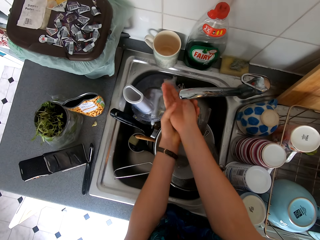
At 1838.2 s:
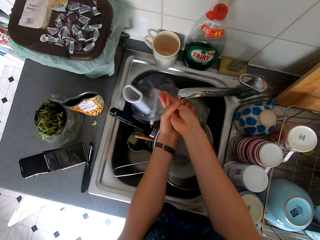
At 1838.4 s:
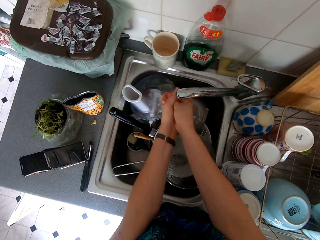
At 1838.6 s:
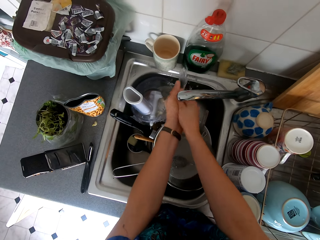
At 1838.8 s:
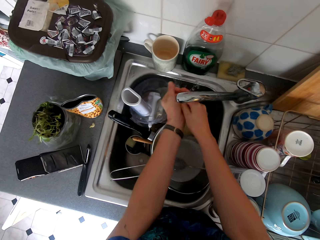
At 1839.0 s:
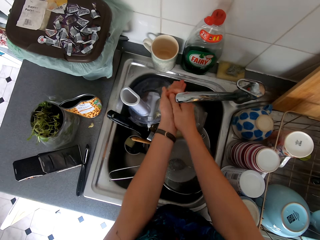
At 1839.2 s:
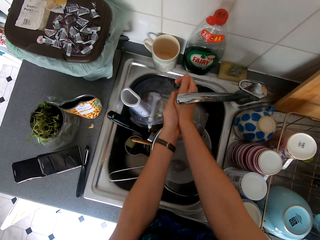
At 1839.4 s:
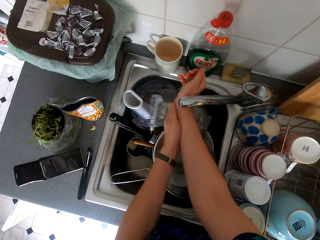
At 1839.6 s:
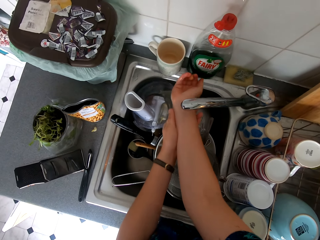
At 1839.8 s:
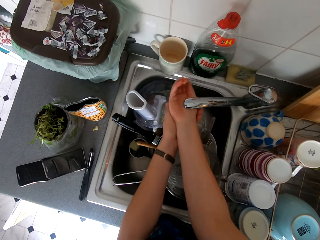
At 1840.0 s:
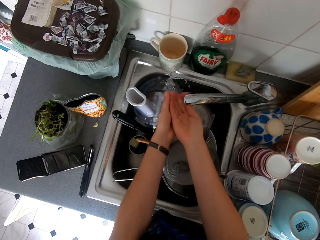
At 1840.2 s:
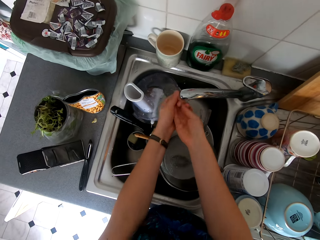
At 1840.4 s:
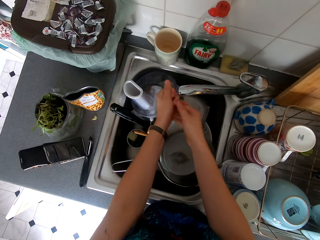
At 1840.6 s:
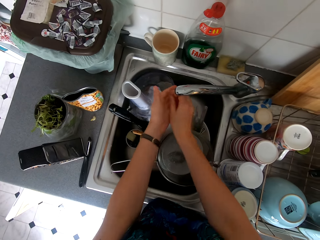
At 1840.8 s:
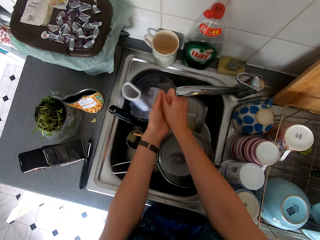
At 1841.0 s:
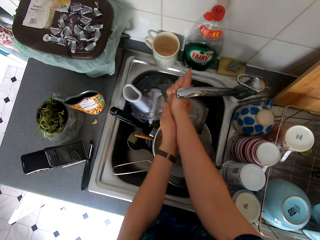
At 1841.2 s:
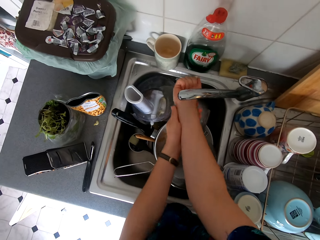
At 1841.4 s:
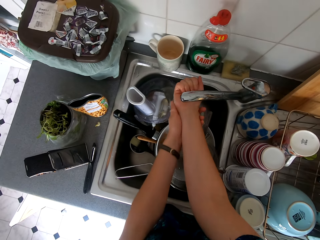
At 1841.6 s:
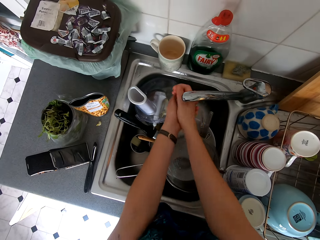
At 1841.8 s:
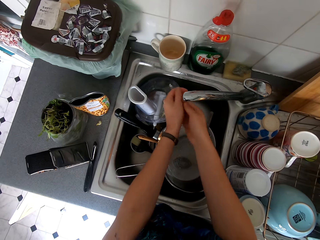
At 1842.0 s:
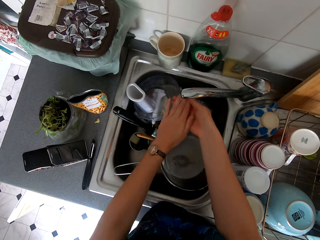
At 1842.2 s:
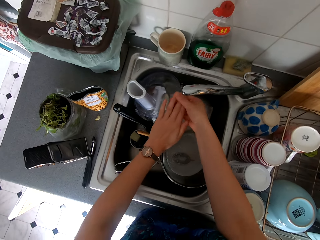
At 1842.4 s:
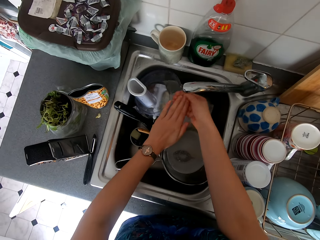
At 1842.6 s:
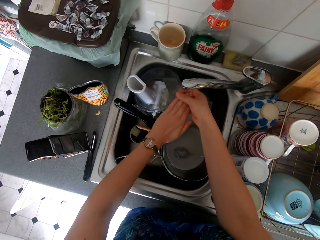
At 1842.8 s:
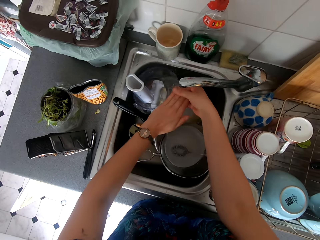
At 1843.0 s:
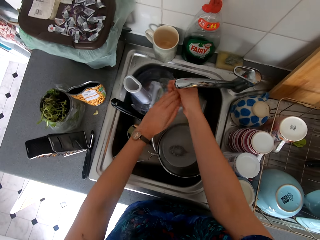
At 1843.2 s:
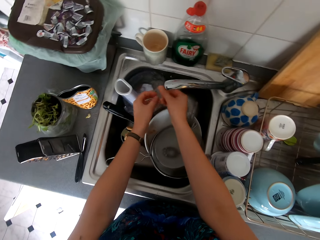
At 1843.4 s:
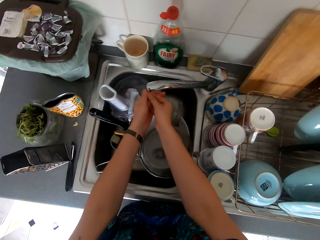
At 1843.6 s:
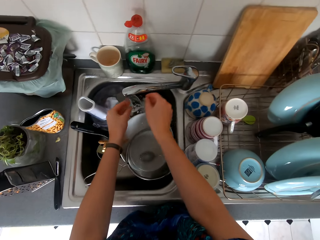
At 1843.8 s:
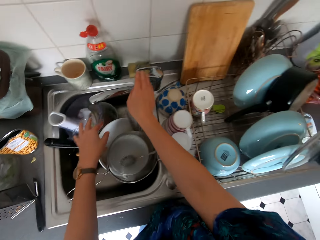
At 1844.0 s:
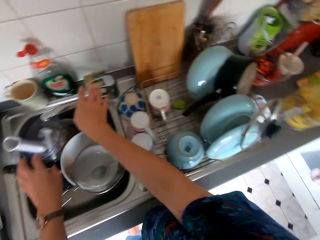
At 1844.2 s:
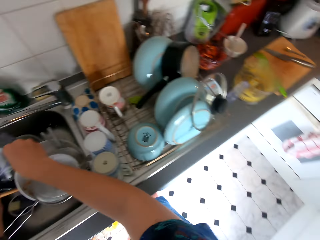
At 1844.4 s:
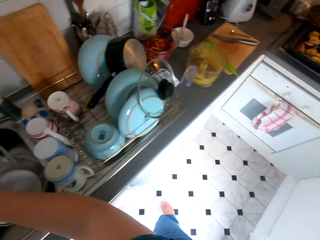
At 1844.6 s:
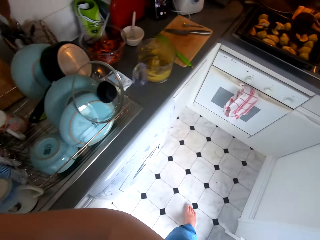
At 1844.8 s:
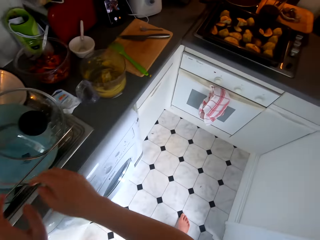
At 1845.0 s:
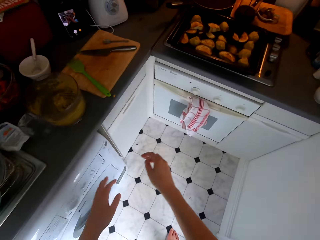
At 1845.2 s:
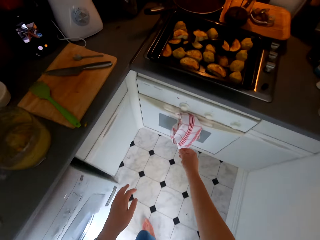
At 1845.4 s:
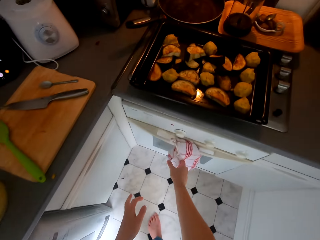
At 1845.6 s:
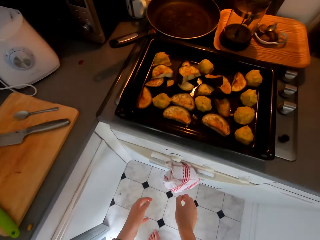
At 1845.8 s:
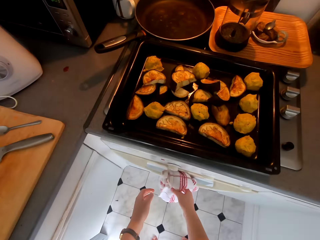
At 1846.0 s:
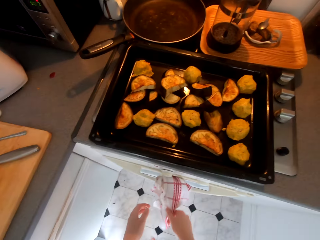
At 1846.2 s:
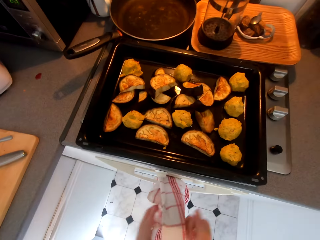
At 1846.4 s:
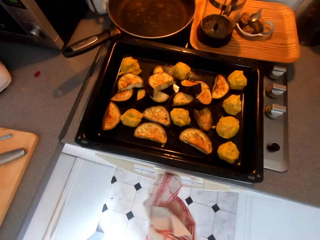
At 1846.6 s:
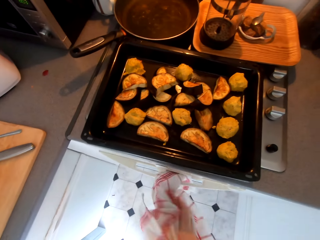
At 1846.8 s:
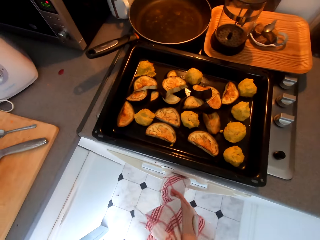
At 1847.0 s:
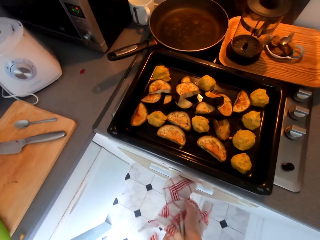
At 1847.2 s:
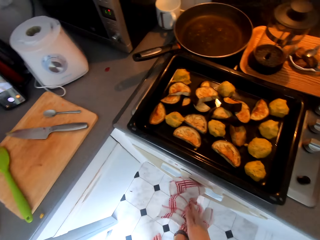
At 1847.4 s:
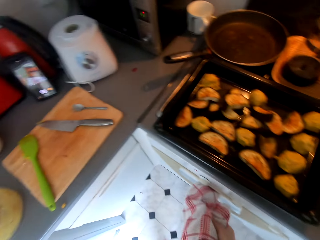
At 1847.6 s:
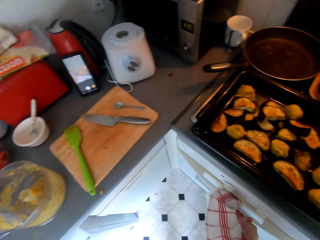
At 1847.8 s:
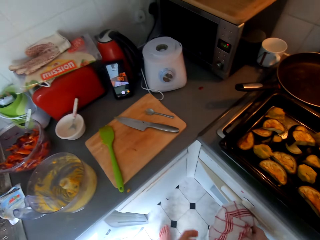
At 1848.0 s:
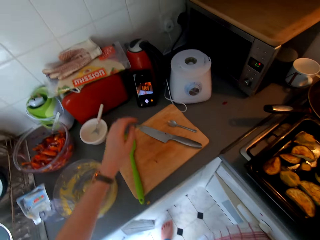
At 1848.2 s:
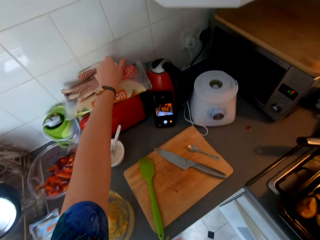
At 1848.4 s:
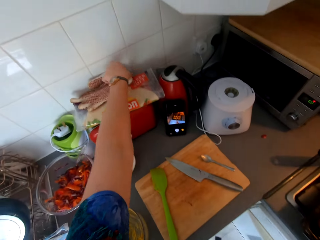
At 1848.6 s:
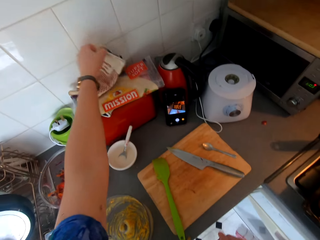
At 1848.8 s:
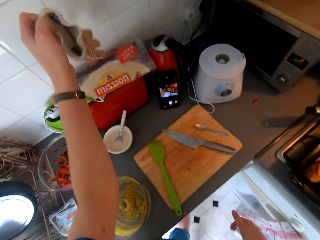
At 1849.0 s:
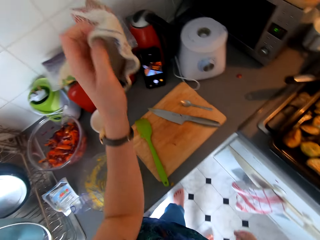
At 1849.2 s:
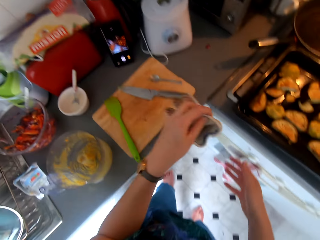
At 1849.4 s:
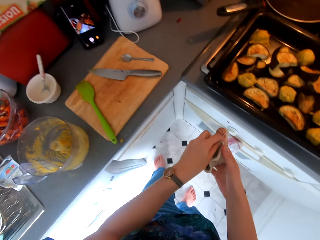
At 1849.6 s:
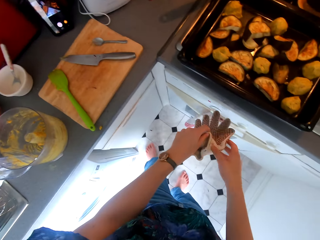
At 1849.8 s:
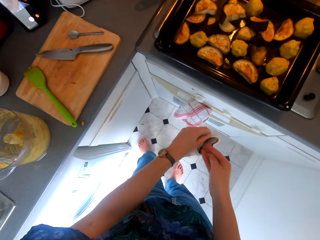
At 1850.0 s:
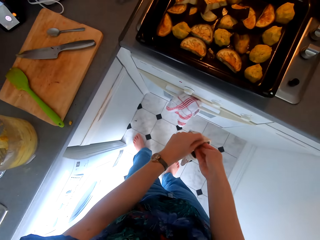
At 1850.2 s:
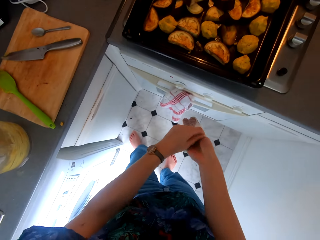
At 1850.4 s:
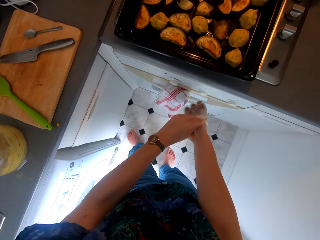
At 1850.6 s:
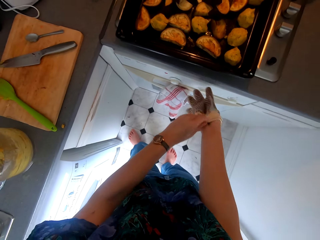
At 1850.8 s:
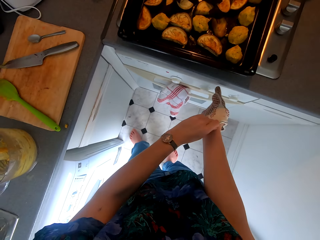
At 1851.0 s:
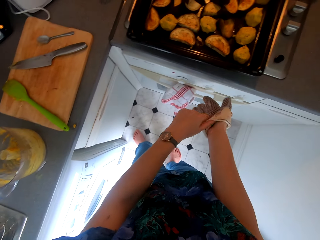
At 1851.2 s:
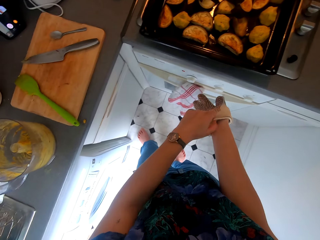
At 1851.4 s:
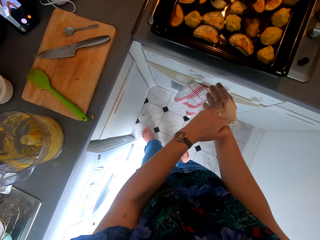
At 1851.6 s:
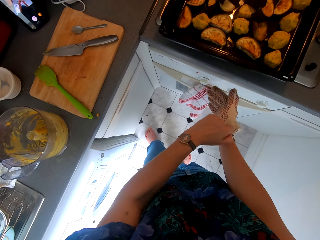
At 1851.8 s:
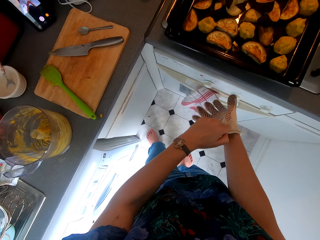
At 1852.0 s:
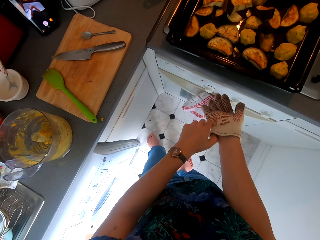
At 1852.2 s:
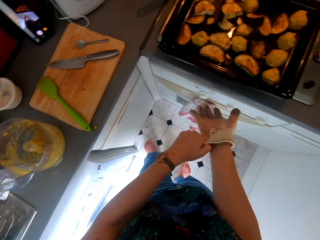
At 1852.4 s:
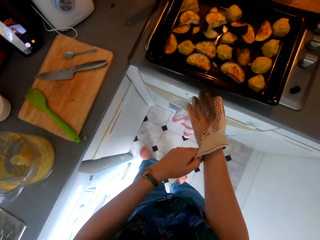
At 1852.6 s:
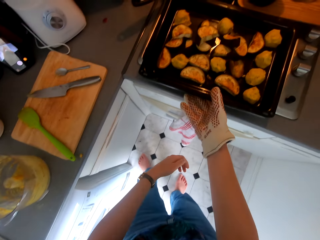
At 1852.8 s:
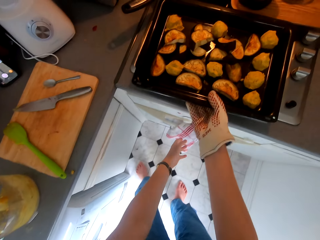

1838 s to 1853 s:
The camera wearer closes the water tap, walks around, and wipes hands with the kitchen towel. They pick the cooking glove and wear the cooking glove.

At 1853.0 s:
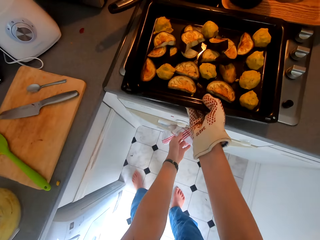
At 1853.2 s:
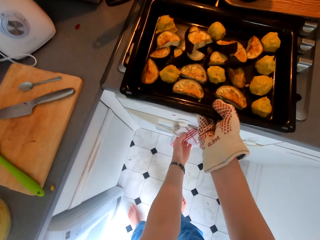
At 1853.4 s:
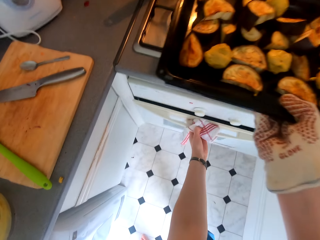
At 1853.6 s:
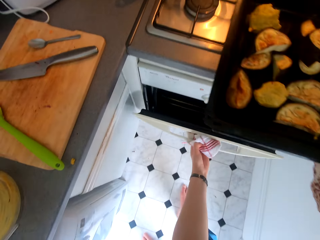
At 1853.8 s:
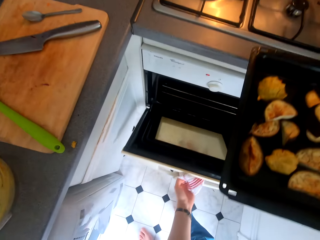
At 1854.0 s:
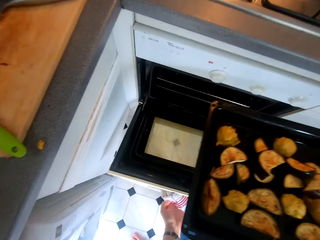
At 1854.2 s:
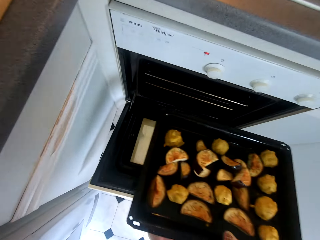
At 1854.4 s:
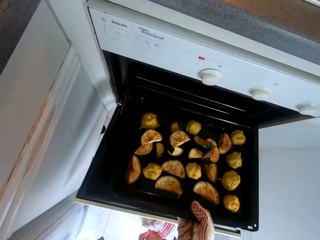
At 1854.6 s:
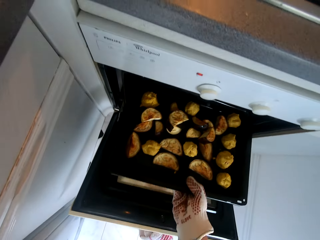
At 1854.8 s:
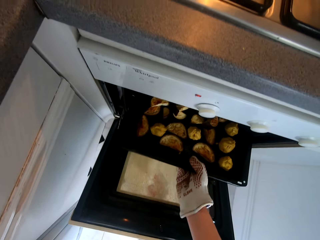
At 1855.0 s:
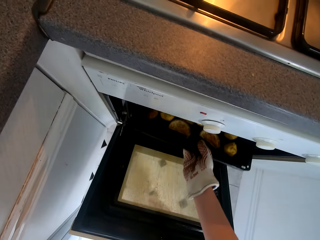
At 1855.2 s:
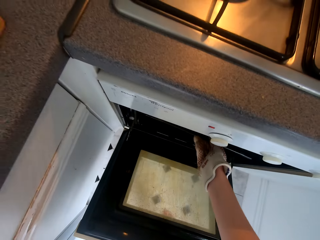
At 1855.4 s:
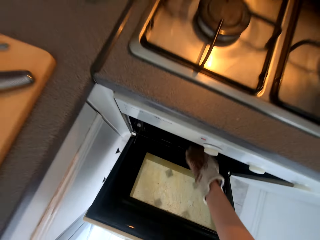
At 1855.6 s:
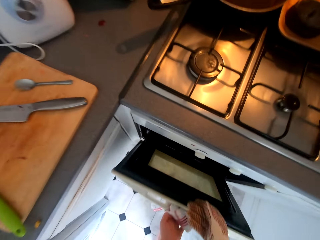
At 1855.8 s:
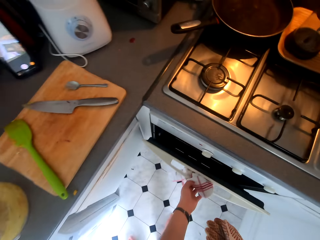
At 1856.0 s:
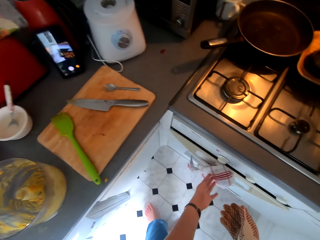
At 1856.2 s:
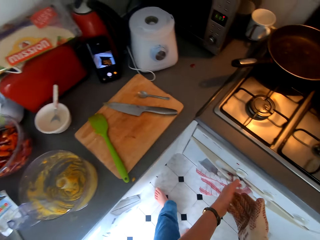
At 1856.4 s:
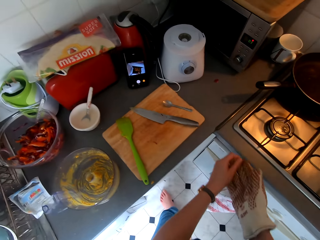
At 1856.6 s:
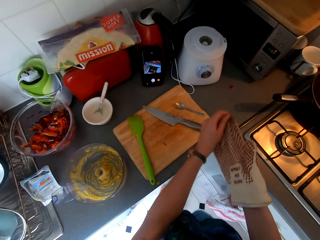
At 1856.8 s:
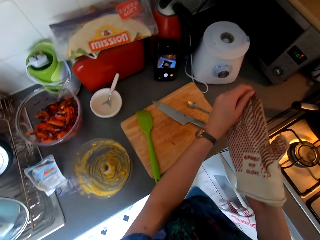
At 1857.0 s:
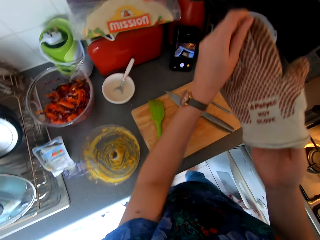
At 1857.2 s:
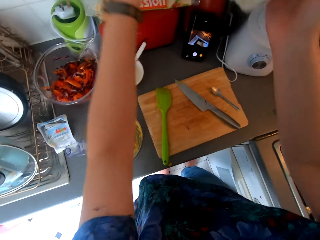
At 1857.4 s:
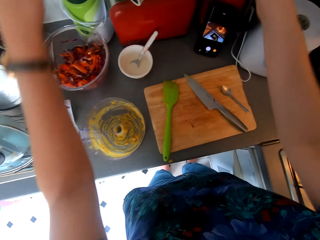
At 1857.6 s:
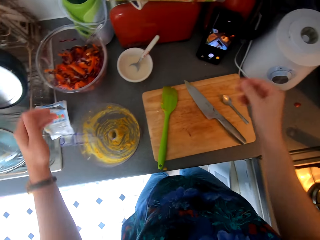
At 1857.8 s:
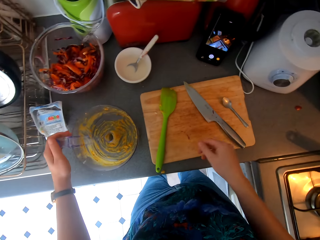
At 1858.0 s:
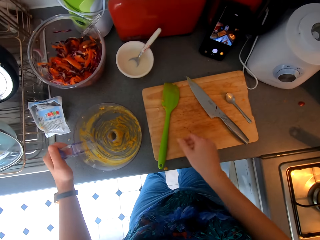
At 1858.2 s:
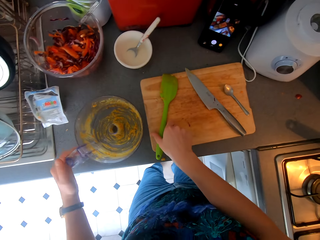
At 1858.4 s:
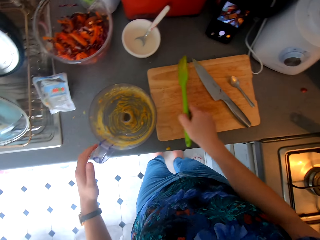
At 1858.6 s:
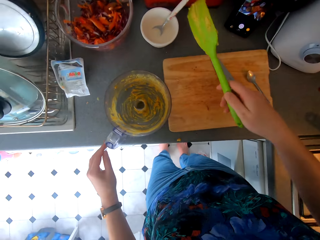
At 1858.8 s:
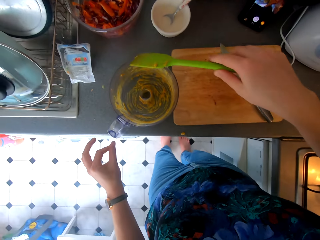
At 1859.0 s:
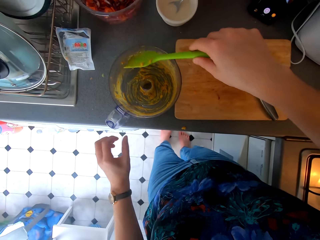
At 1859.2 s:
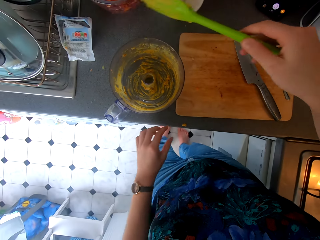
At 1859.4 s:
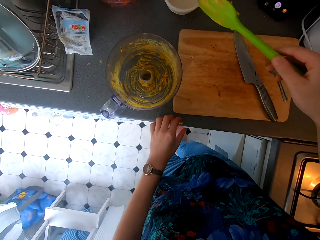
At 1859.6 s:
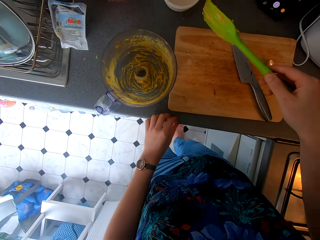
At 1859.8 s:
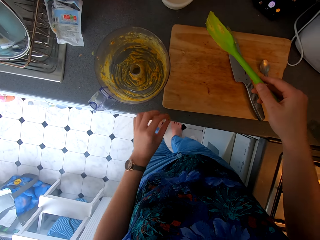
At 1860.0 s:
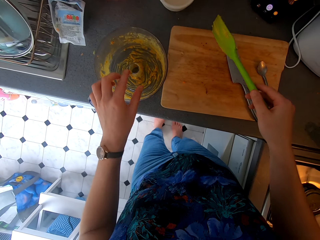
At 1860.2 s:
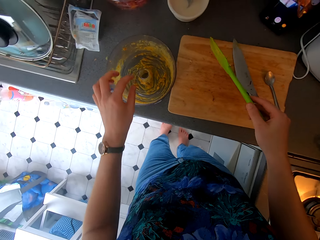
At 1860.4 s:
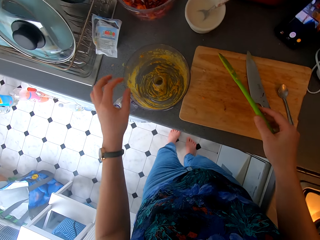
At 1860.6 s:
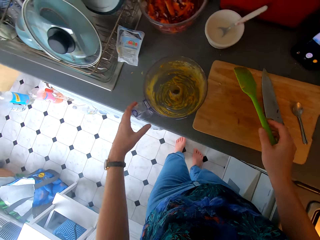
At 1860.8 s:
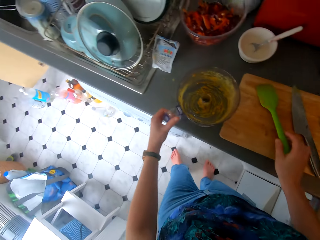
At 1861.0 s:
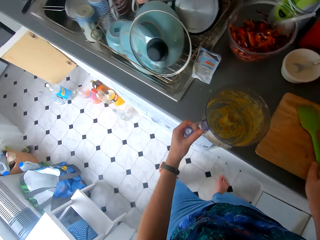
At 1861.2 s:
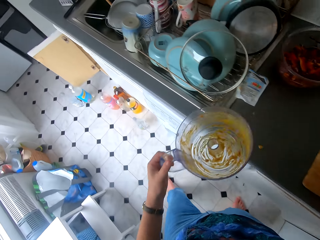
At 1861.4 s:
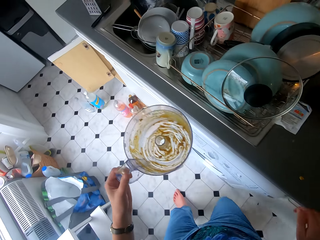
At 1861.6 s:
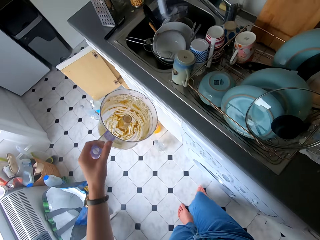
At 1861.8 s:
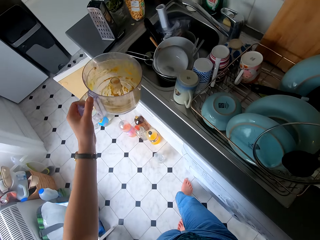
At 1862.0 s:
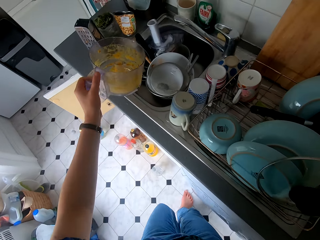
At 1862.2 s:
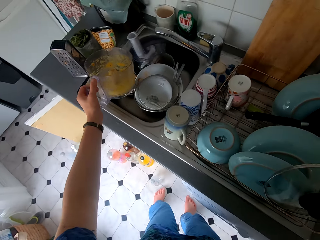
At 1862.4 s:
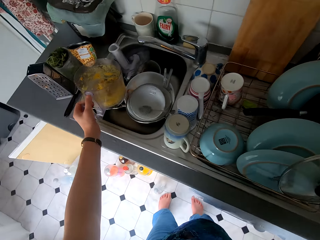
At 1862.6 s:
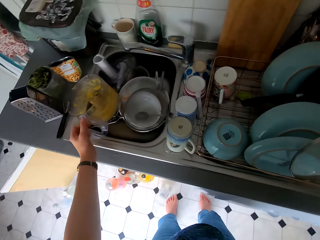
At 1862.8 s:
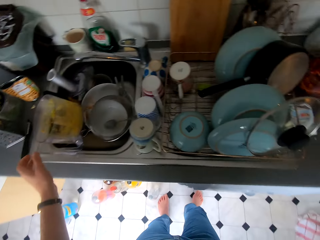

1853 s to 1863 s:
The camera wearer picks the baking pan, holds the baking pan, and opens the cooking oven. They place the baking pan inside the oven and close the cooking oven door. They remove the cooking gloves. They pick a cooking stick. They hold the knife and hold the blender jug. They place the spoon down and pick the blender jug. They walk around and put the blender in the sink.
